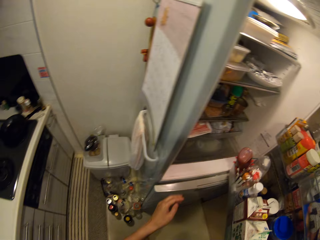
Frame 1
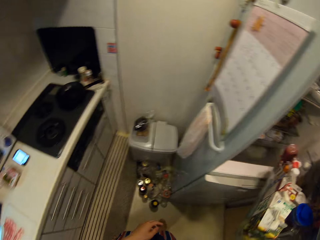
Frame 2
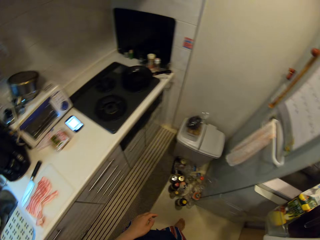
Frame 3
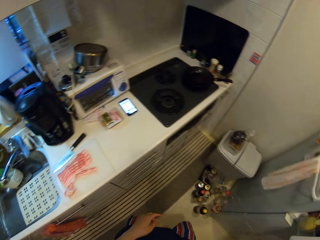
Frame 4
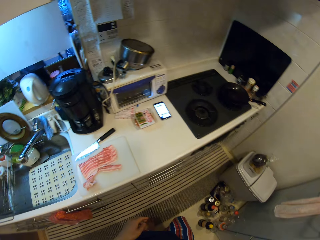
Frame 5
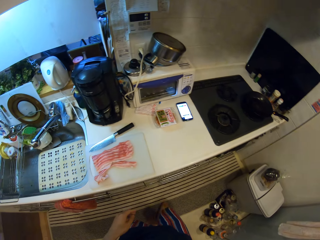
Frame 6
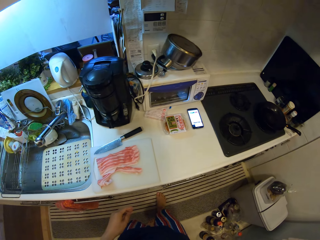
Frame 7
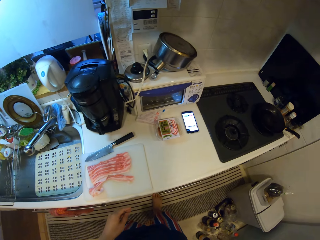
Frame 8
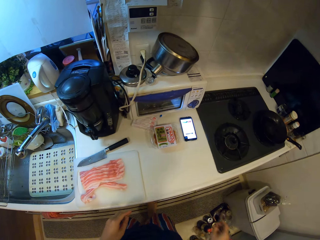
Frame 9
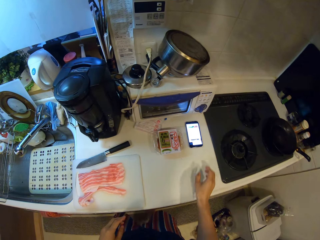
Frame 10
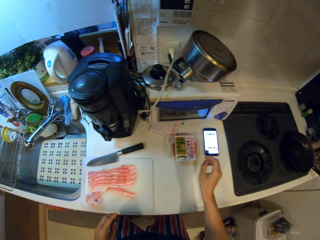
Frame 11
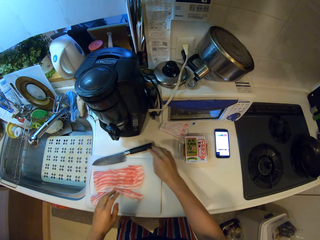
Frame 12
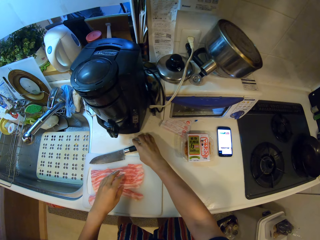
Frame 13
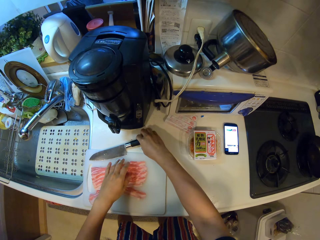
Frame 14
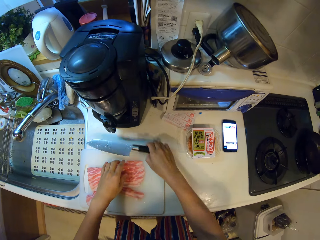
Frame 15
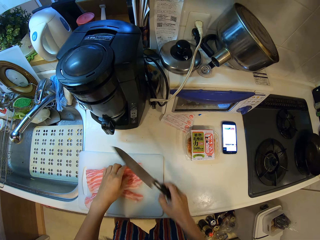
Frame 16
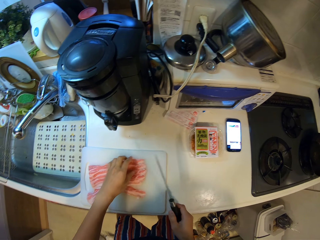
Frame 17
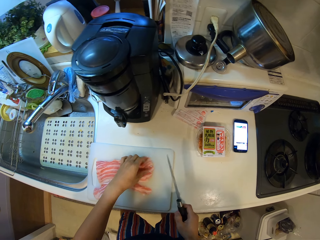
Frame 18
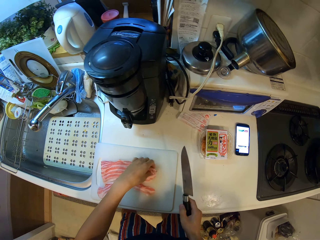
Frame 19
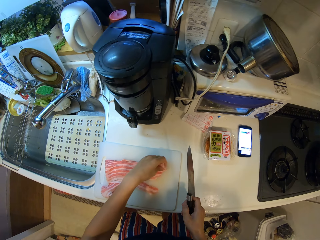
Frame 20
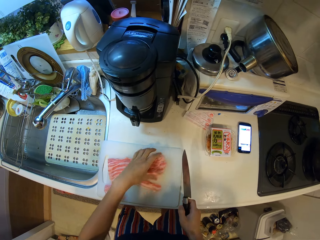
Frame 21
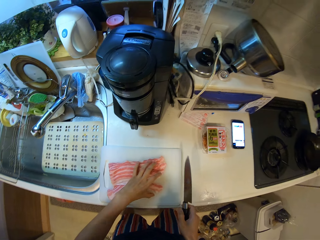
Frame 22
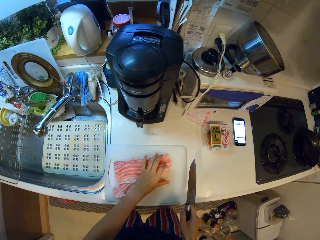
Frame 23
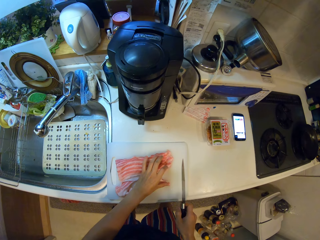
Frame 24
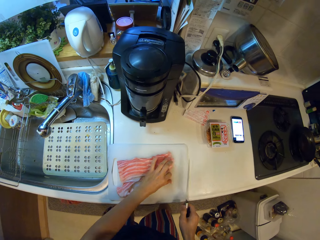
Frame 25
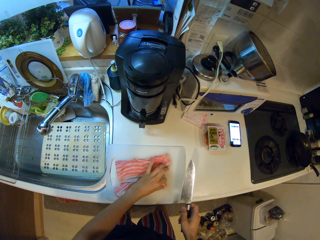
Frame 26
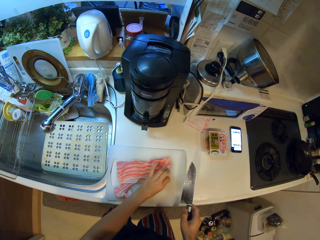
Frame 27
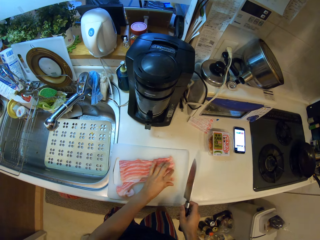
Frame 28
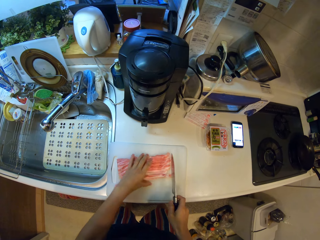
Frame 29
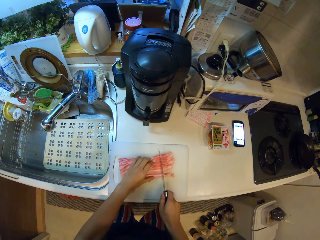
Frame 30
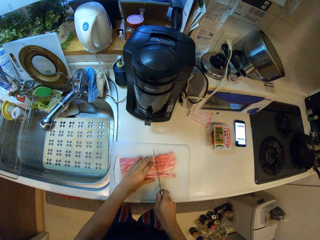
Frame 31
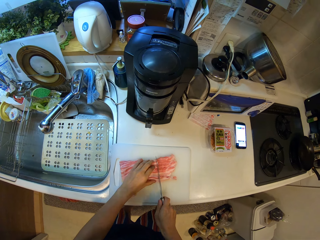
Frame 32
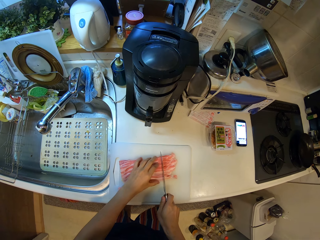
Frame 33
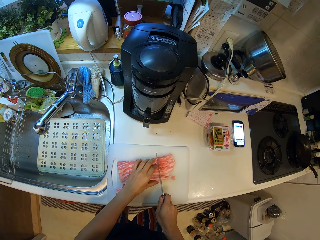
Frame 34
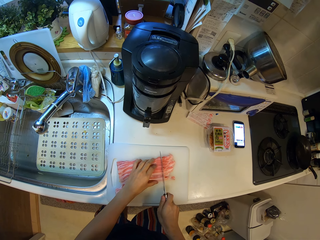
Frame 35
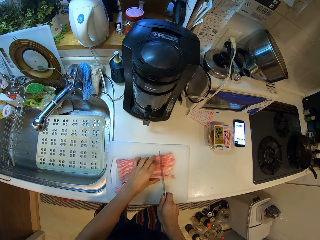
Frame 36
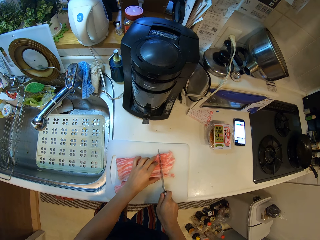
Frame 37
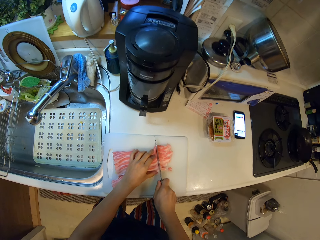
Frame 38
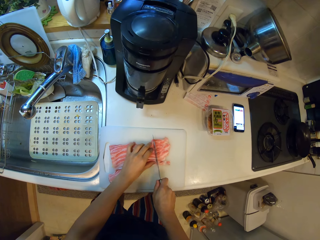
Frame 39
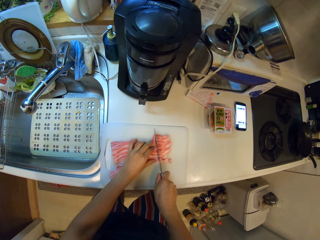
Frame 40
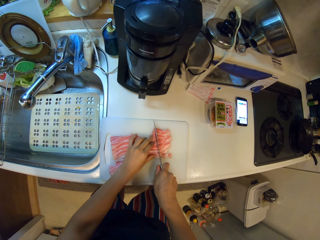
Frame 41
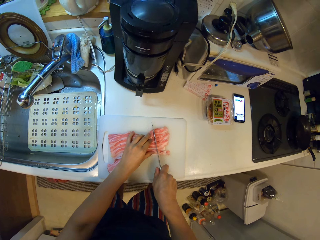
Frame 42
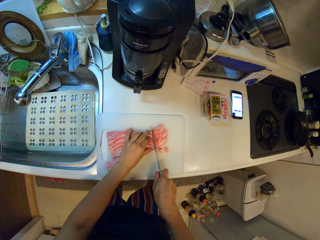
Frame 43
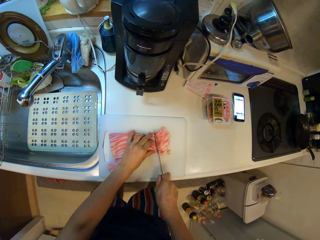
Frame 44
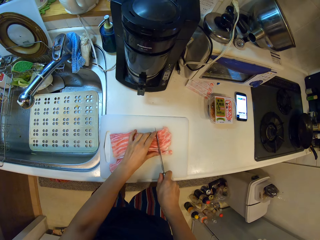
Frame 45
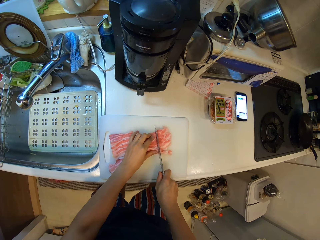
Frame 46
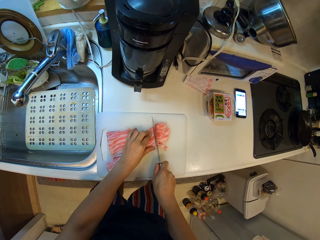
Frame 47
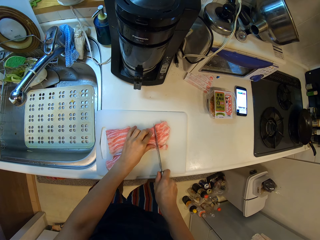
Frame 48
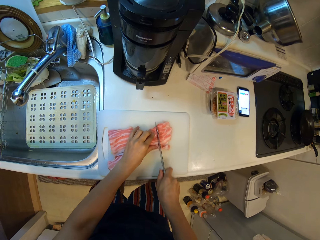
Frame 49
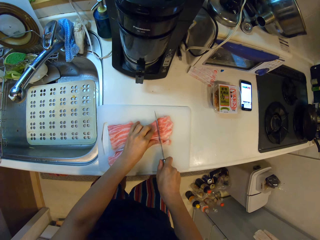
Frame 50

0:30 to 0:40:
The camera wearer closes the fridge. They are returning the bacon on the refrigerator. They pick up the knife. They are cutting the bacon on the chop board.

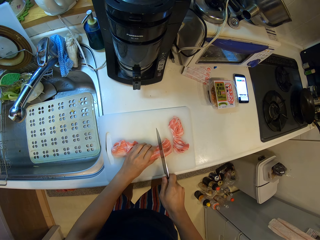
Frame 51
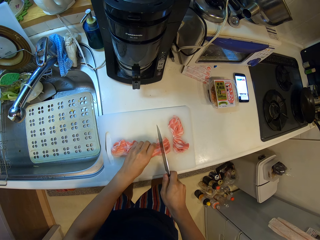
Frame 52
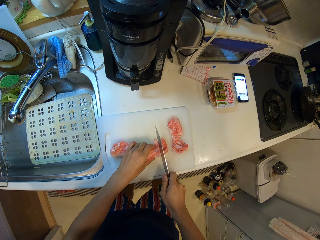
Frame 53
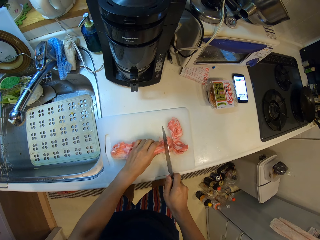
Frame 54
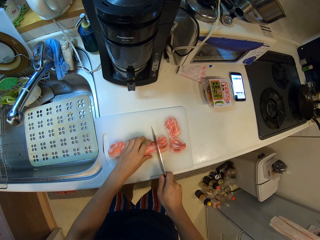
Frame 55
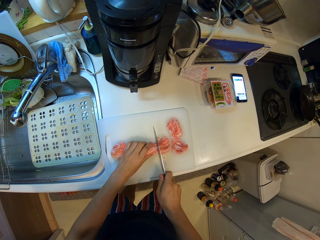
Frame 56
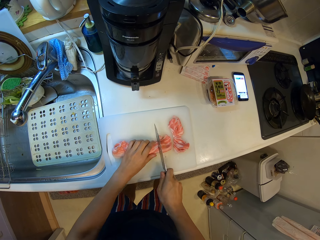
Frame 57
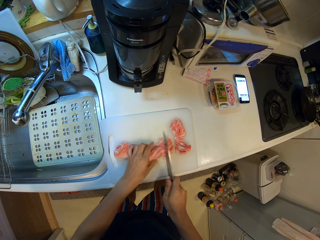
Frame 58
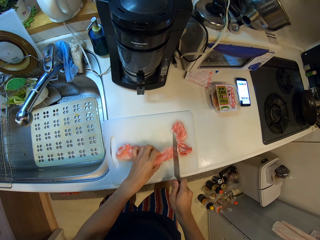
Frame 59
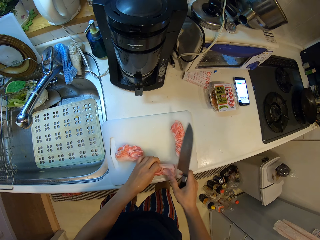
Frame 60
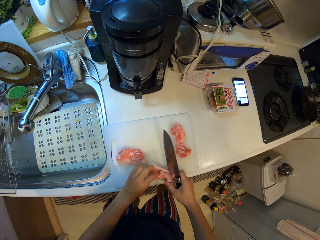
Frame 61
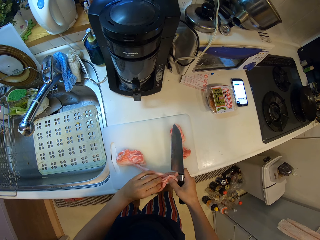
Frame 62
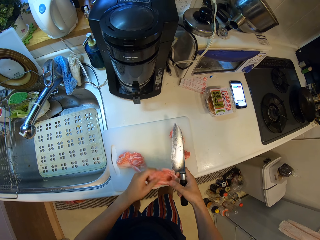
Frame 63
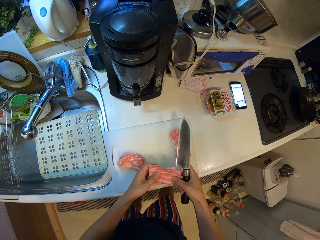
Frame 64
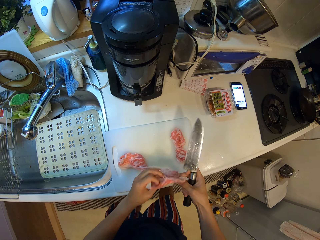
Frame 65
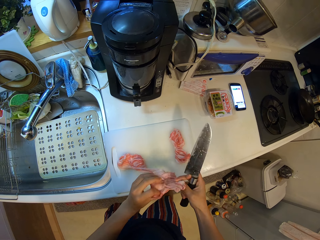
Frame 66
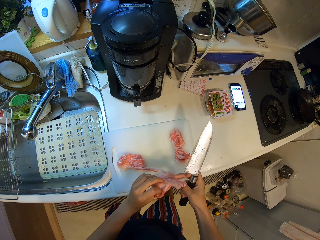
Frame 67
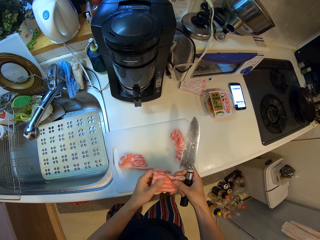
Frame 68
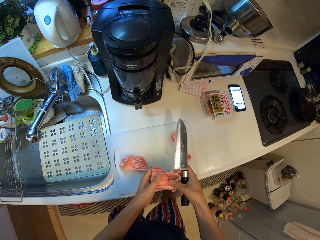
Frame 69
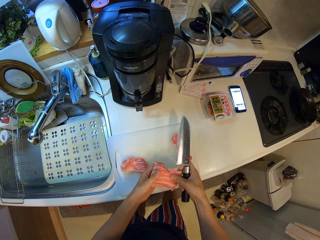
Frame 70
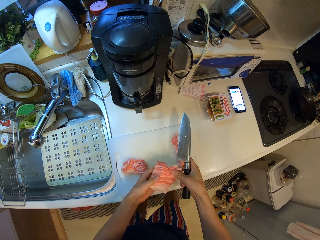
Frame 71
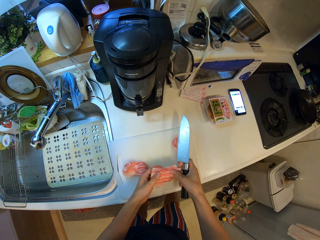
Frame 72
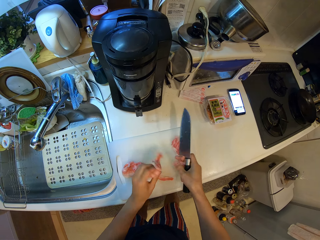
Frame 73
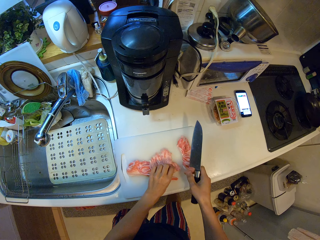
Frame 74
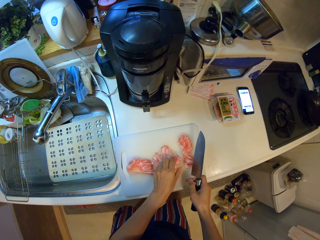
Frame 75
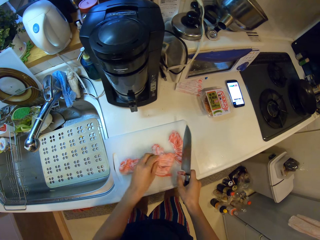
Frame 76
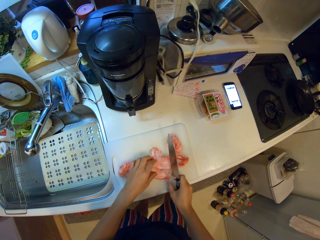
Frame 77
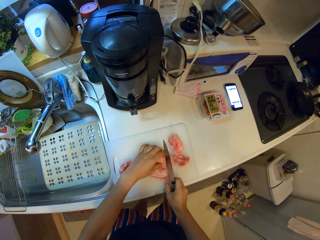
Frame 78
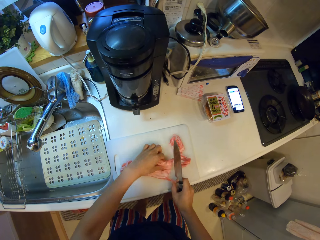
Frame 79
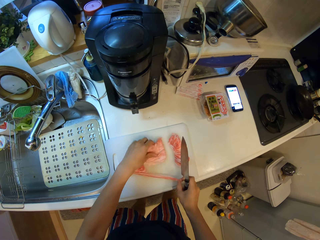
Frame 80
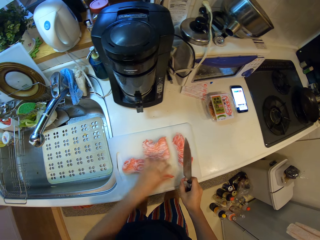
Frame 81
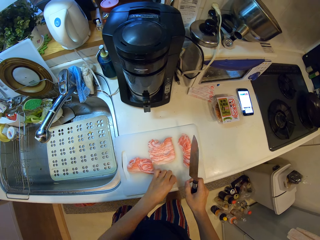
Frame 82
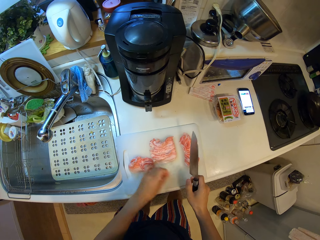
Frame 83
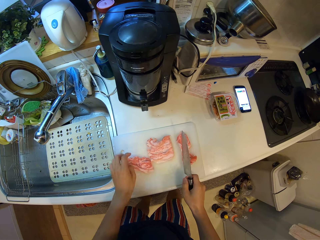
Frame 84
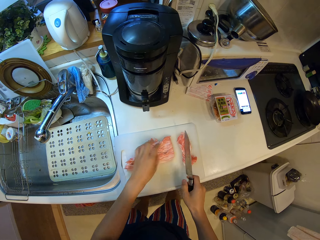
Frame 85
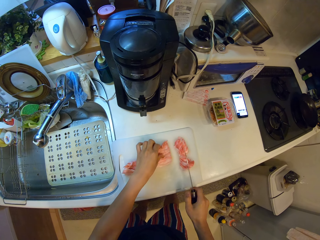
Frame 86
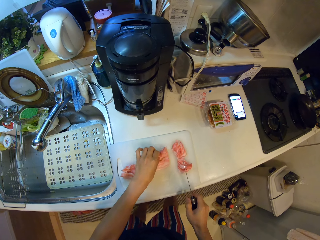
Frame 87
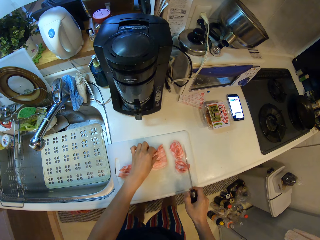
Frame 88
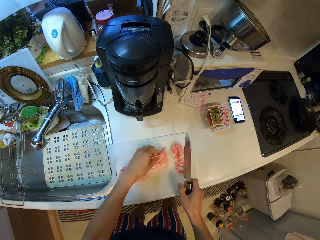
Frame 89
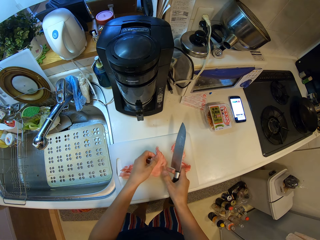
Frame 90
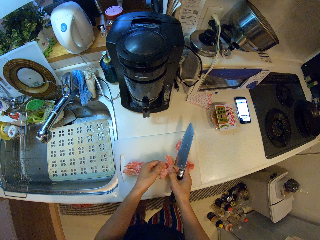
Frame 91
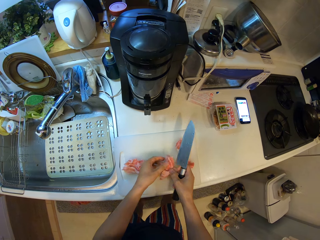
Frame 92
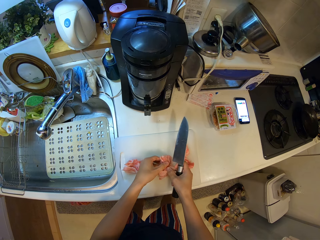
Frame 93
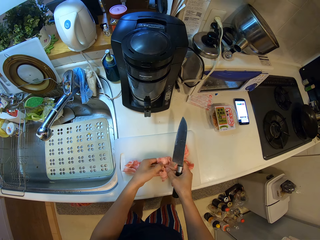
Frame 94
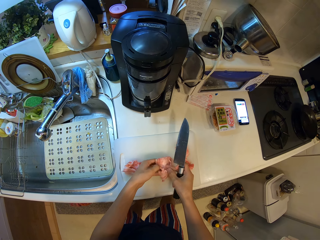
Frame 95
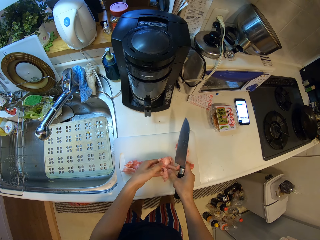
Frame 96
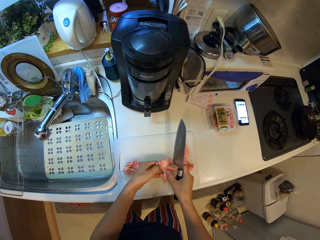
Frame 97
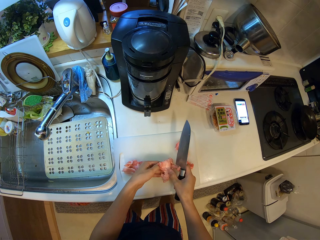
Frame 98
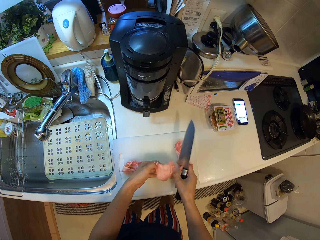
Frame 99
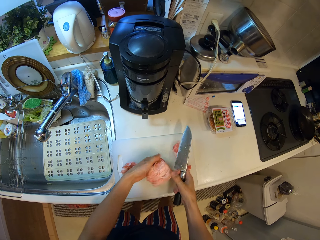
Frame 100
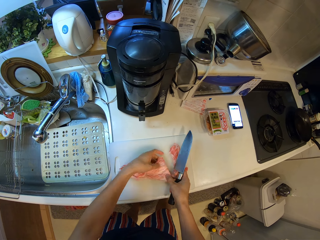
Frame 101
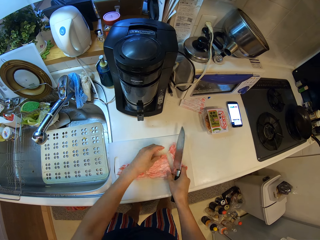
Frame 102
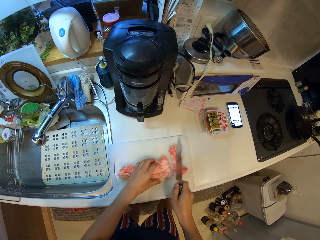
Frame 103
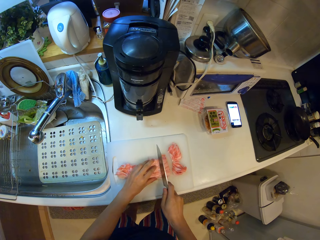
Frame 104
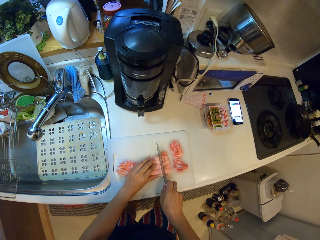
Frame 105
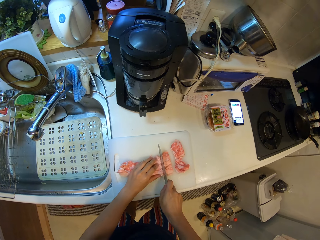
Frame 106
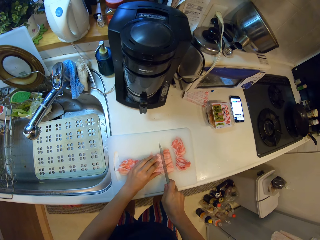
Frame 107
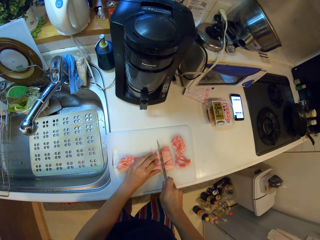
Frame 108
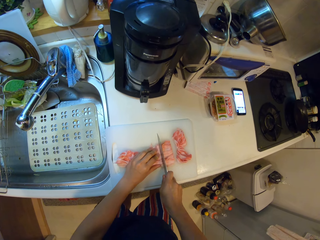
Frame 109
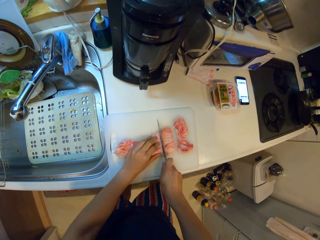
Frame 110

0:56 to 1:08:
The camera wearer turns the bacon. They cut the bacon repeatedly.
